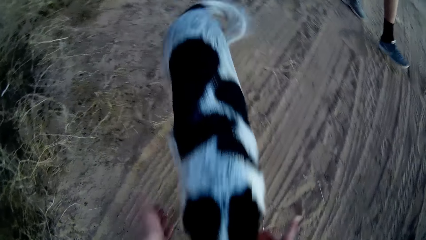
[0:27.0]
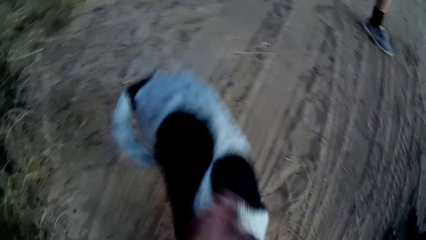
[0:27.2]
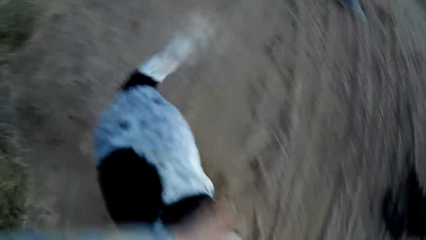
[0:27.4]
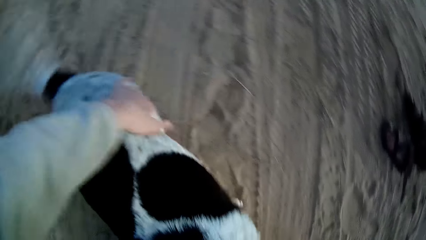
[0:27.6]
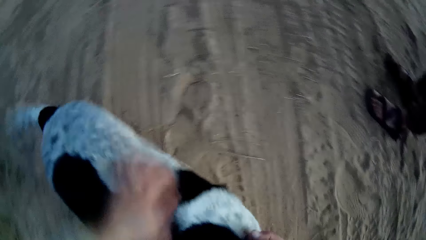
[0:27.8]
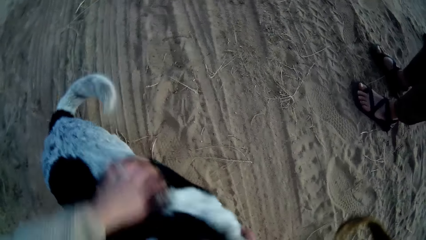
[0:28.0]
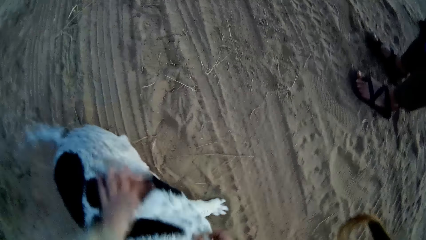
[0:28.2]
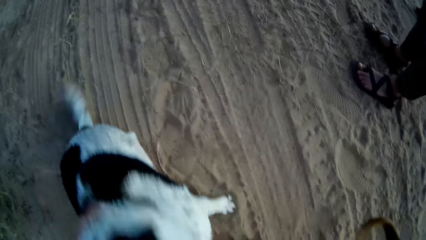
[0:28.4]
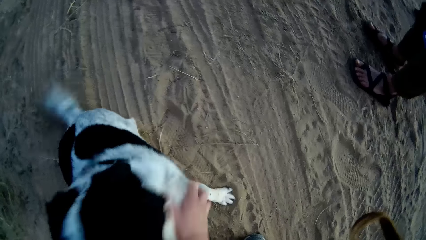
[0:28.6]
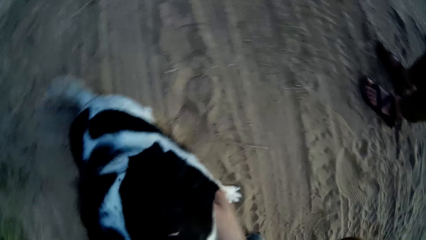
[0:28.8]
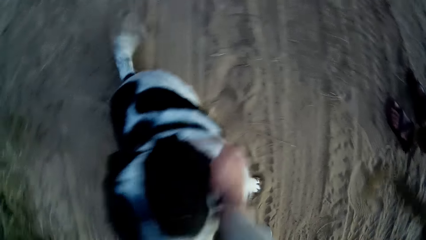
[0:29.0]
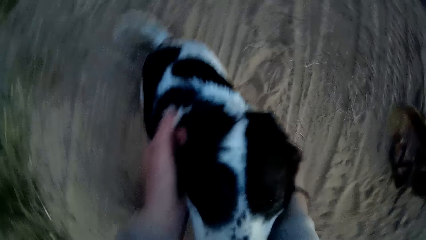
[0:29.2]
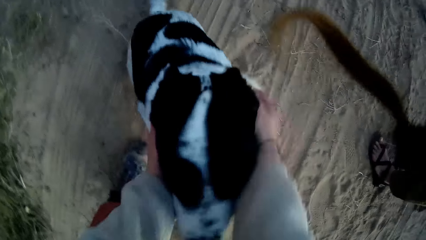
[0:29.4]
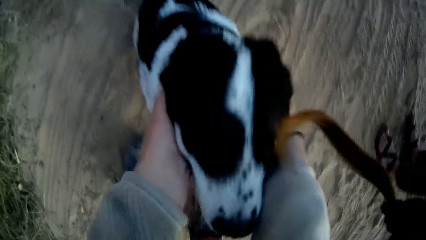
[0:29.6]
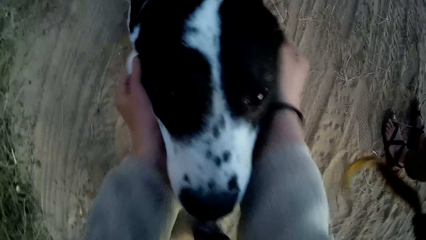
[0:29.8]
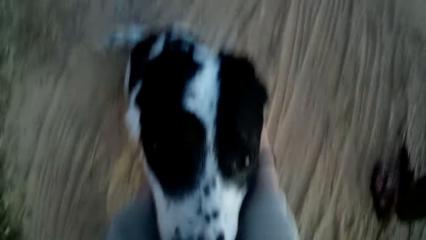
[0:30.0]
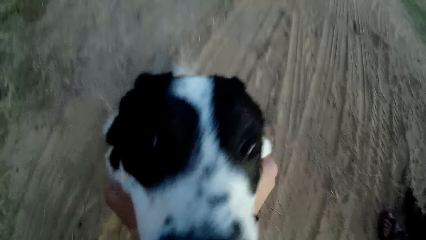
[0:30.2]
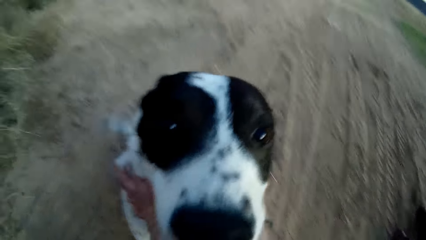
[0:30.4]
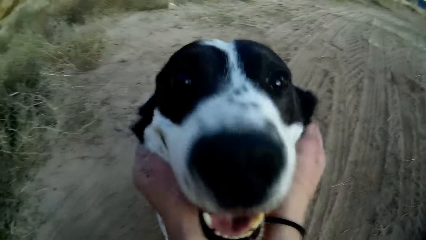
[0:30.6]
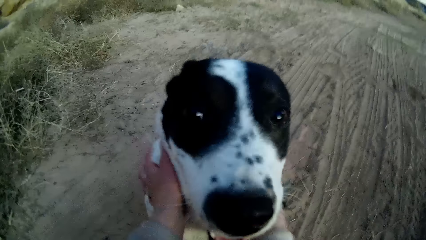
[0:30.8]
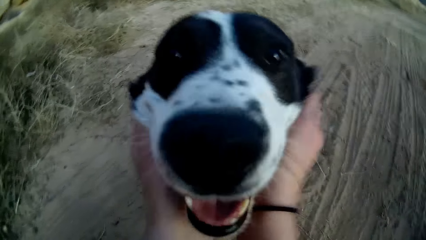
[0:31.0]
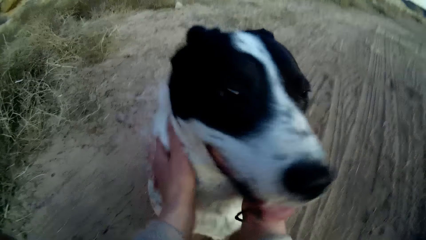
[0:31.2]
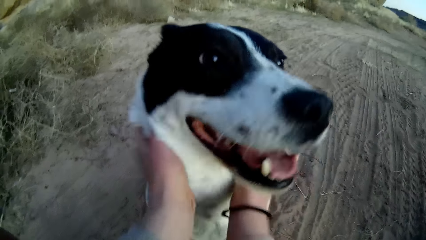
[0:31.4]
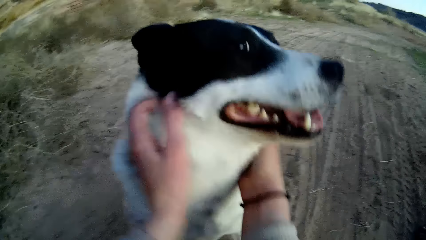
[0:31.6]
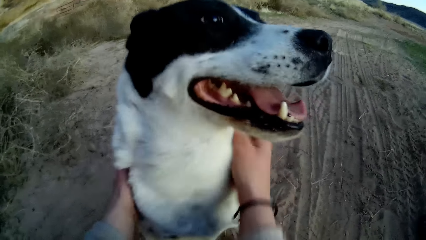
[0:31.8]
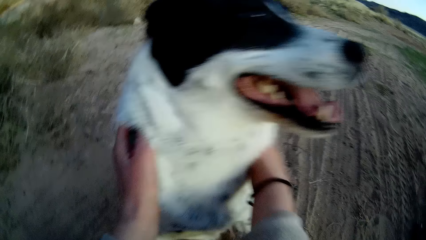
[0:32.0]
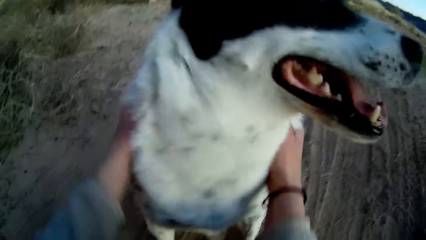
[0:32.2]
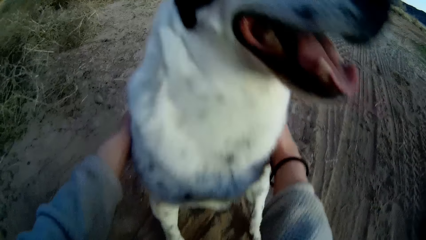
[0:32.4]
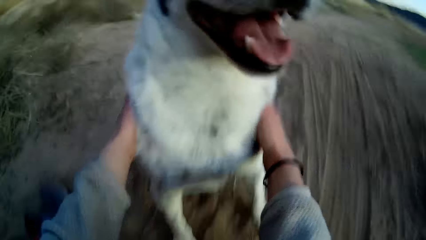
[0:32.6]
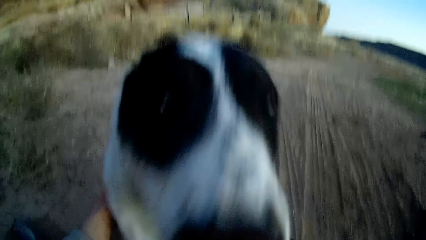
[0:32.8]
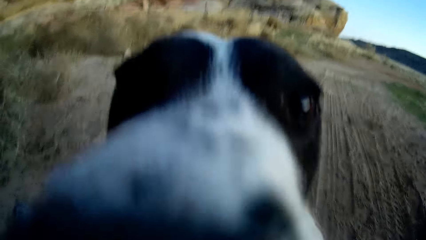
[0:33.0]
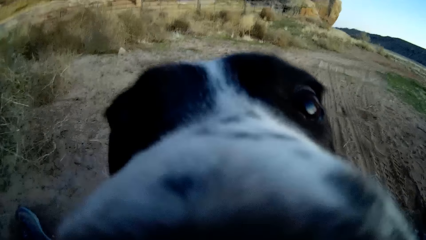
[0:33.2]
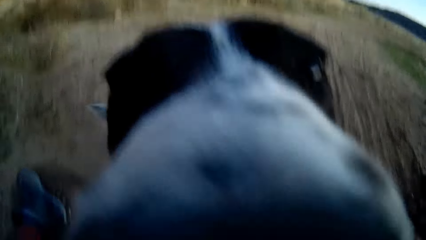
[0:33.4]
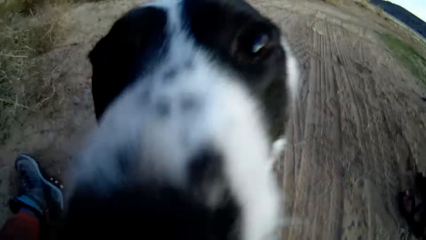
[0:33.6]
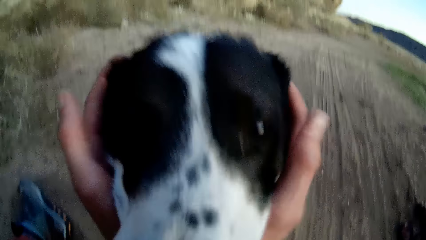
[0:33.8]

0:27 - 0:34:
The camera wearer scratches the dog. They touch the dog.

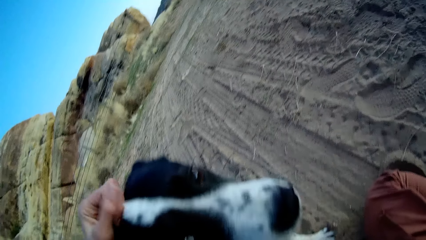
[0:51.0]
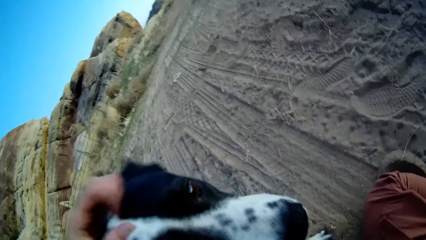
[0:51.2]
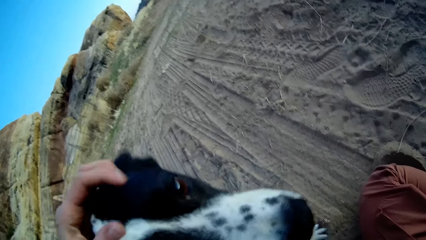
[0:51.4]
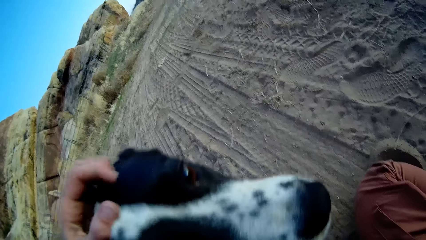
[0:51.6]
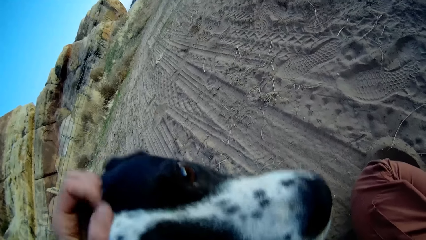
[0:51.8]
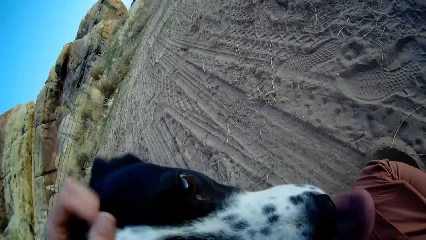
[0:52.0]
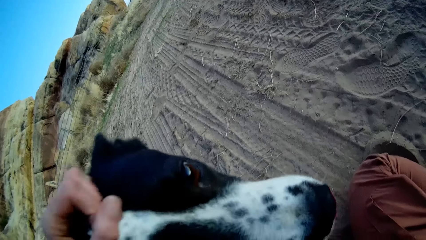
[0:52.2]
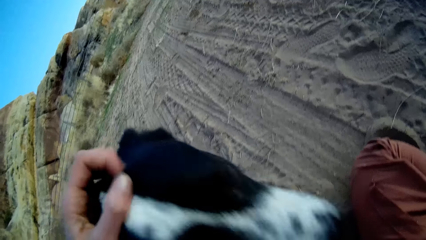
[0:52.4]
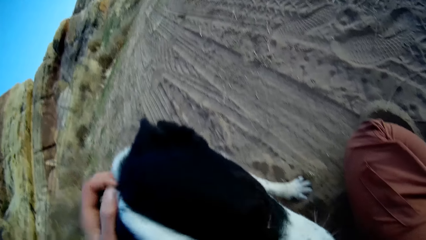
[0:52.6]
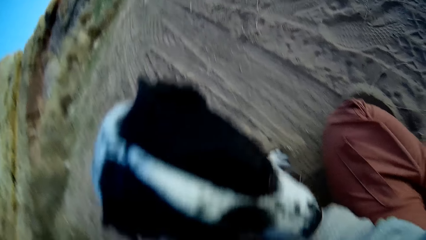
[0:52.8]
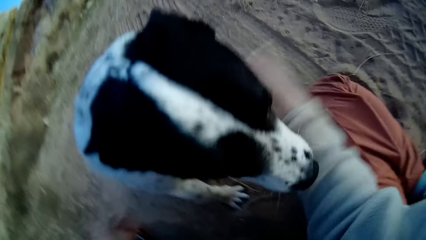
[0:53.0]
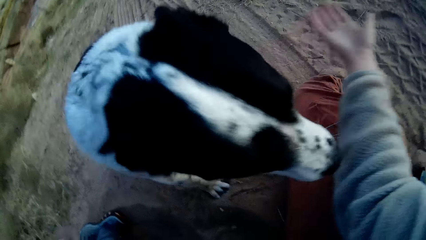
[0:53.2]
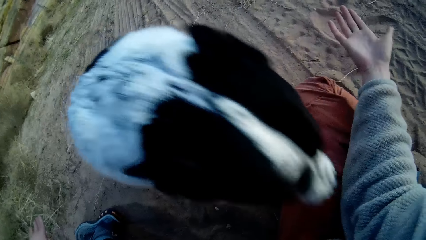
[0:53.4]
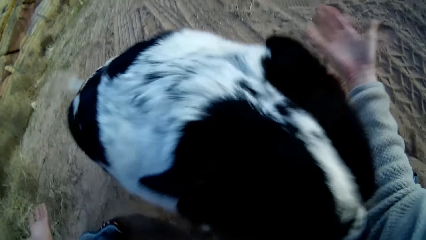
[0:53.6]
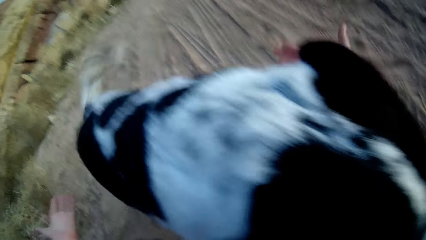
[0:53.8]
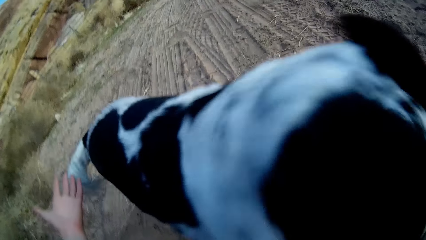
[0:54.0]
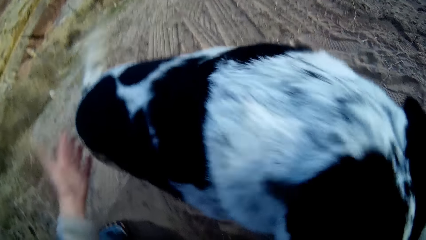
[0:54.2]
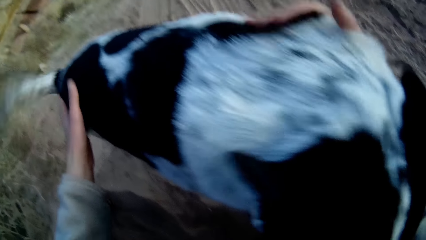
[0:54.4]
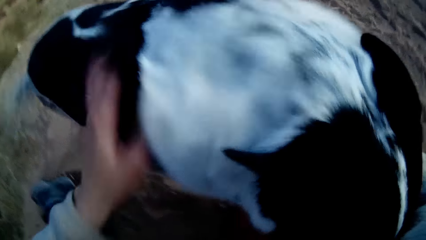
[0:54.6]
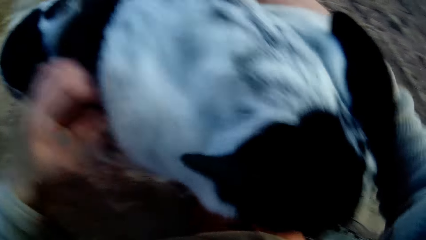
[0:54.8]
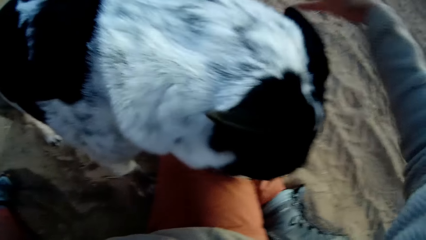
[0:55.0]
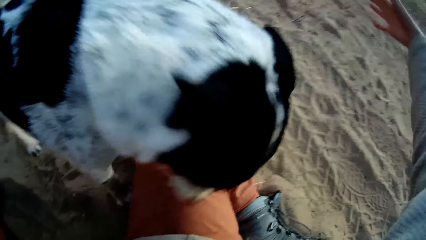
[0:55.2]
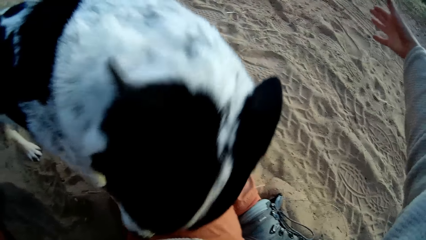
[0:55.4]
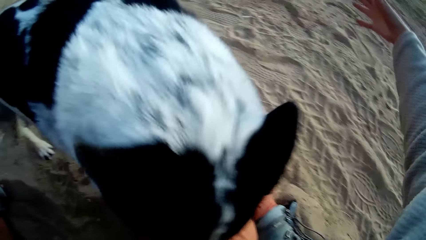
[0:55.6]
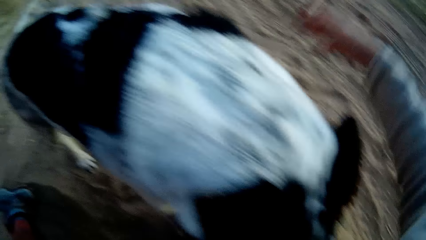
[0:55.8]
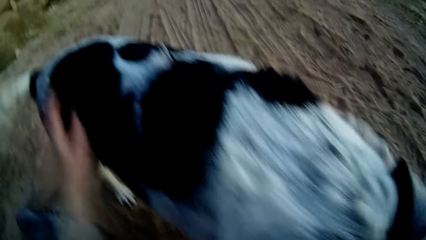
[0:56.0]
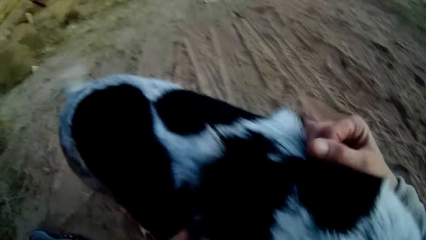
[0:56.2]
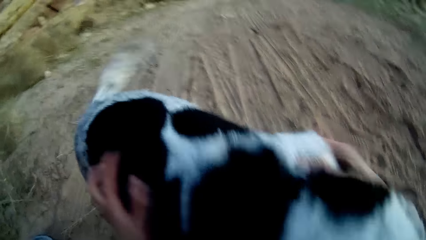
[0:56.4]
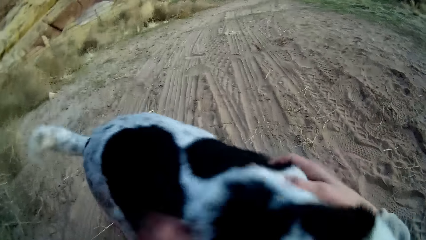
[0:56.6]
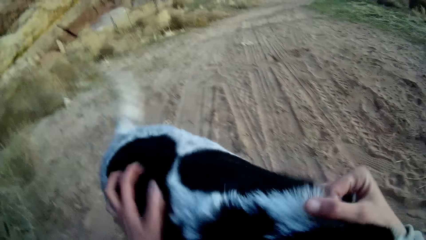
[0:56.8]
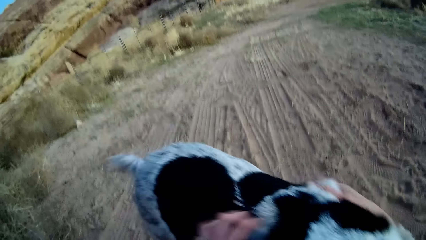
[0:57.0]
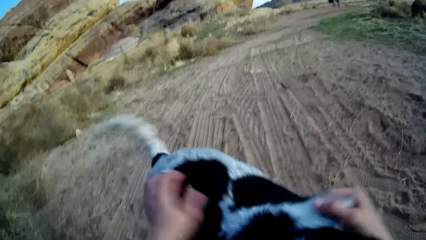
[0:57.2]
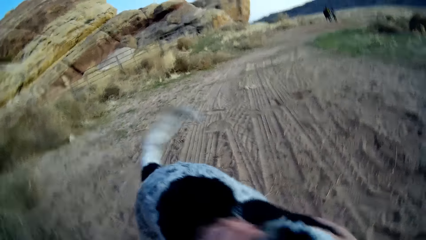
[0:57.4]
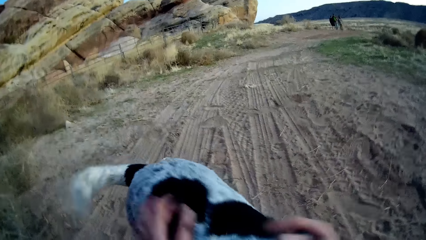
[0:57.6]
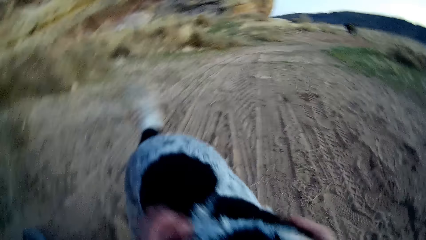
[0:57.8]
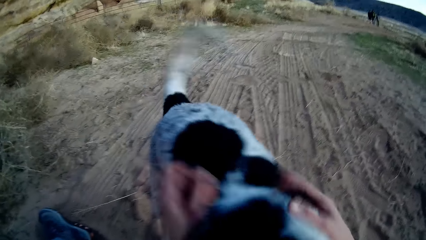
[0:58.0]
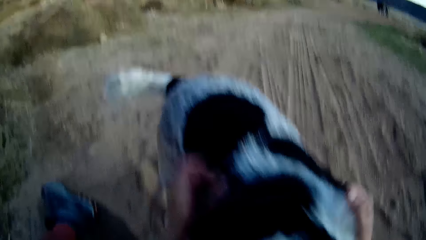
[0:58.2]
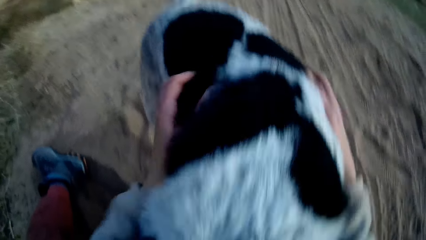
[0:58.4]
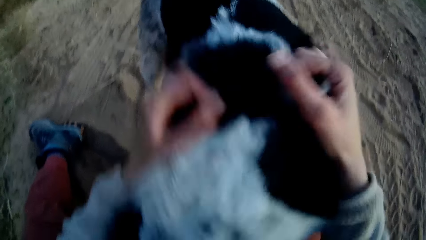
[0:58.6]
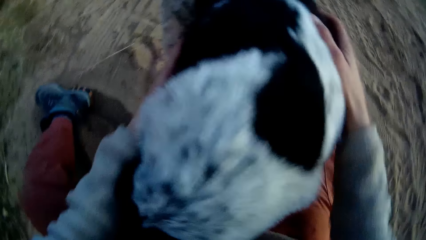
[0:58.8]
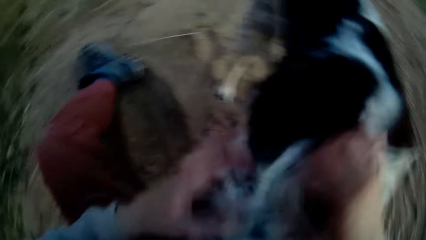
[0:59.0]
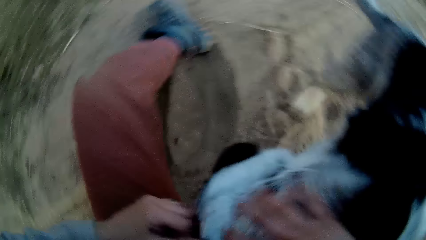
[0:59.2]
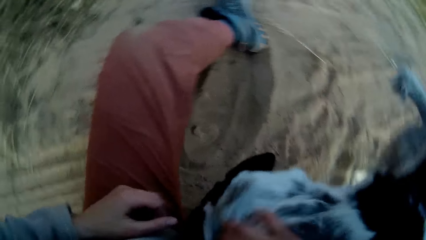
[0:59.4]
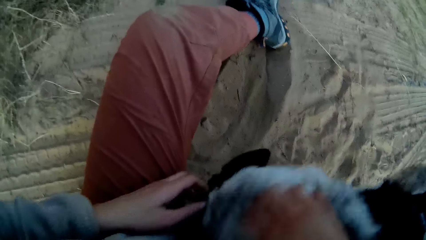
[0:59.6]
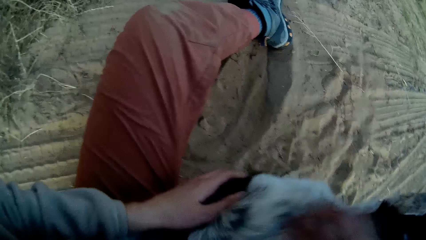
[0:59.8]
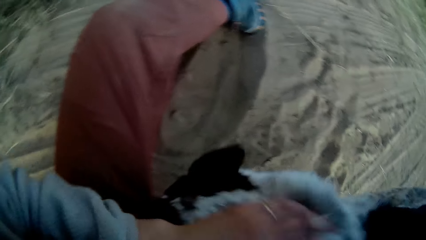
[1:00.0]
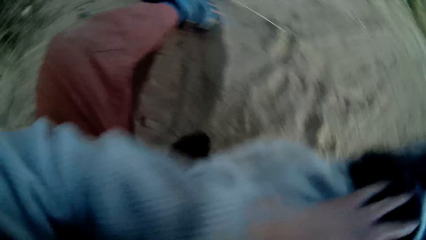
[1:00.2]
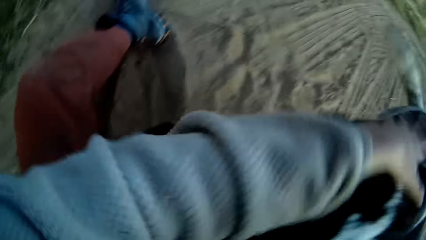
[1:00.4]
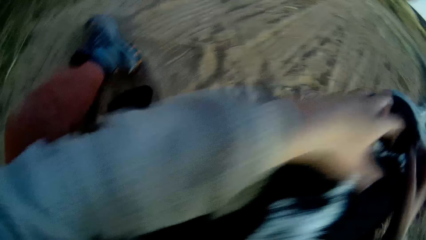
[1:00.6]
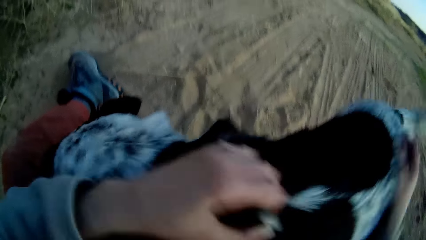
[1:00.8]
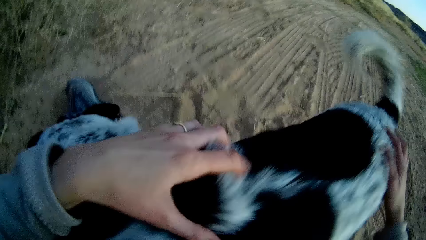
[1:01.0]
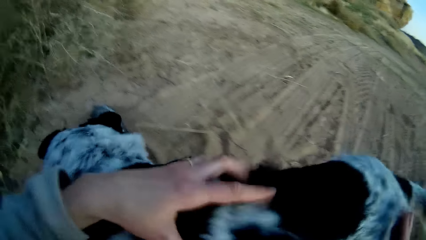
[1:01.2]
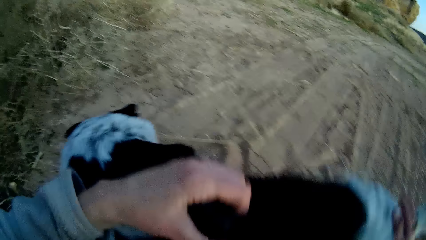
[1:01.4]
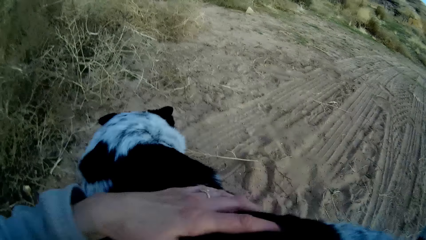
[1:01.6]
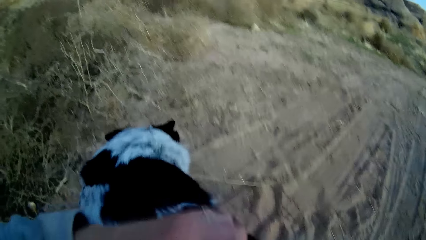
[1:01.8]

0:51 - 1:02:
The camera wearer touches the dog. He stretches his hands. He scratches the dog. He stretches his hands. He scratches the dog. He touches the dog.
